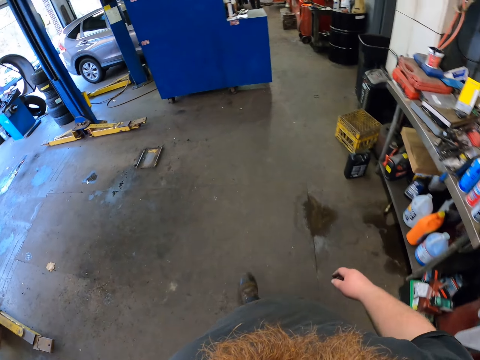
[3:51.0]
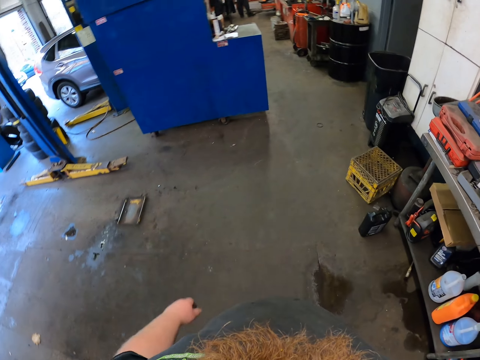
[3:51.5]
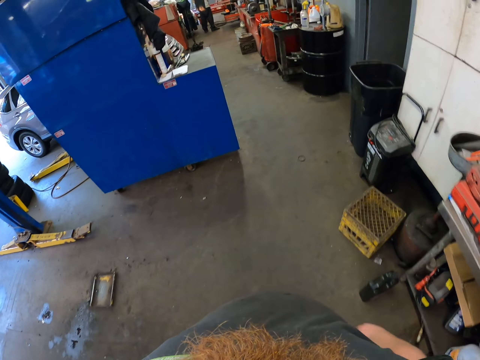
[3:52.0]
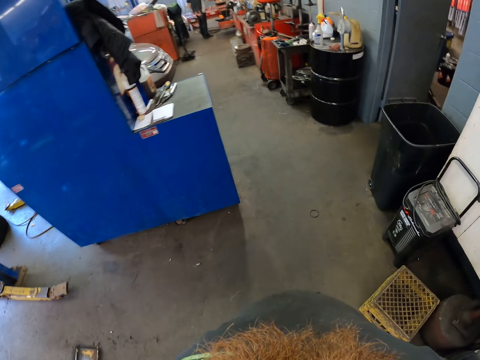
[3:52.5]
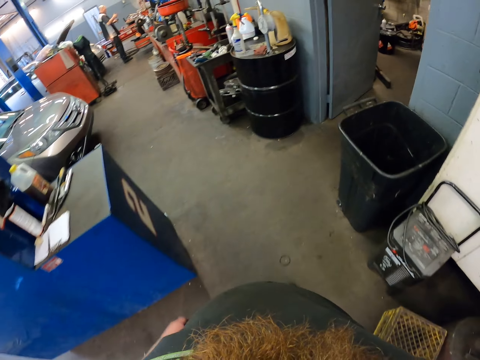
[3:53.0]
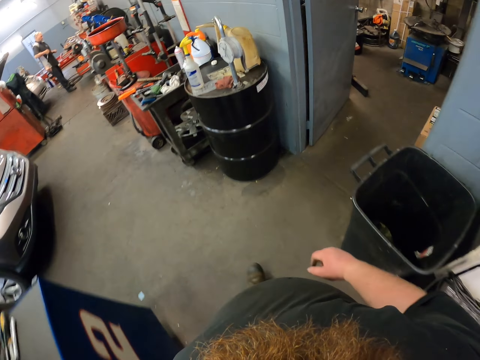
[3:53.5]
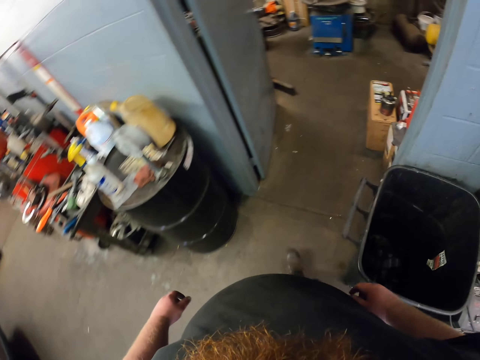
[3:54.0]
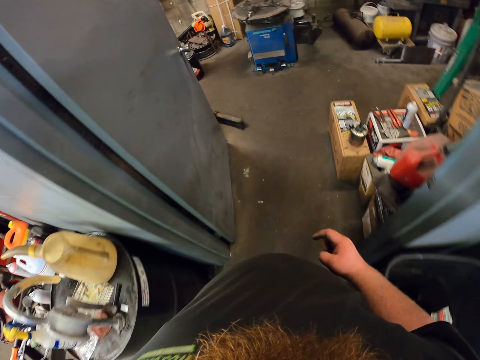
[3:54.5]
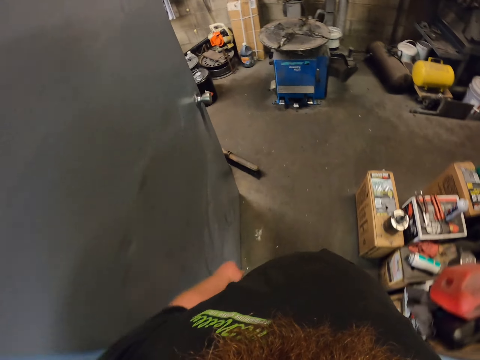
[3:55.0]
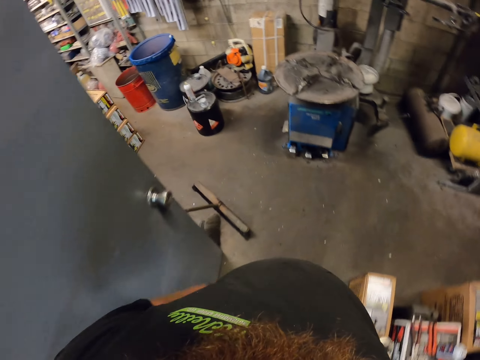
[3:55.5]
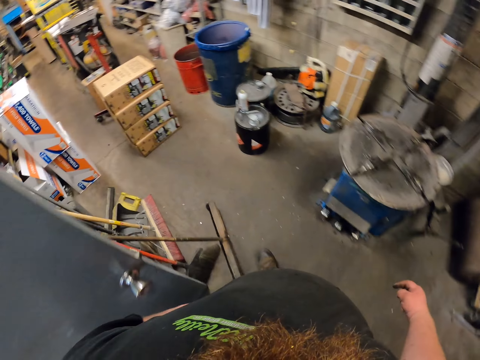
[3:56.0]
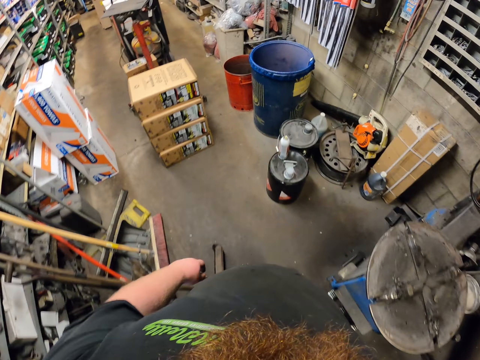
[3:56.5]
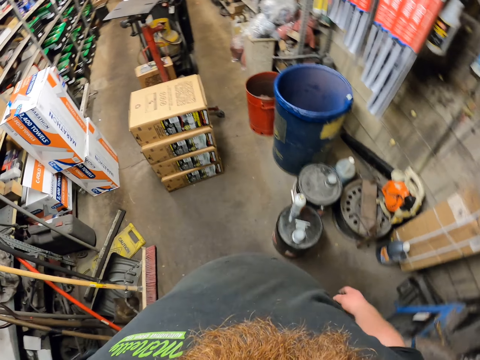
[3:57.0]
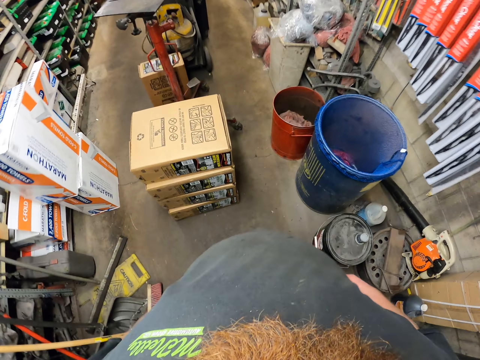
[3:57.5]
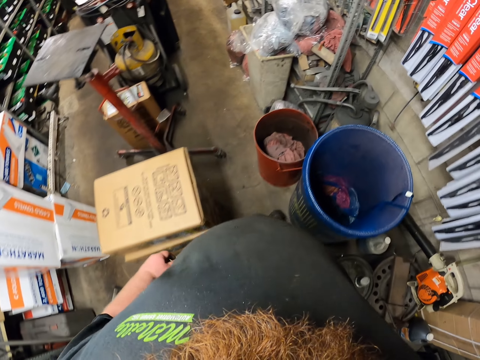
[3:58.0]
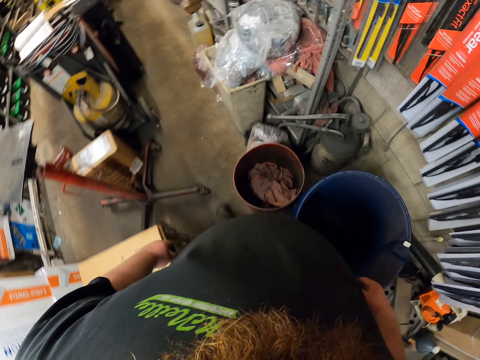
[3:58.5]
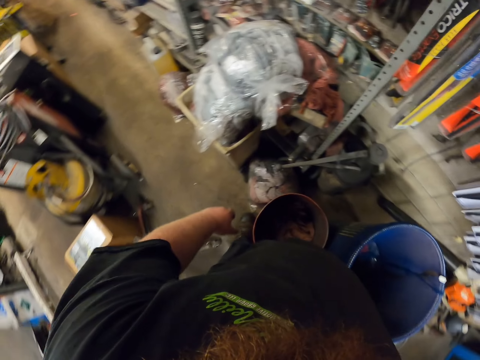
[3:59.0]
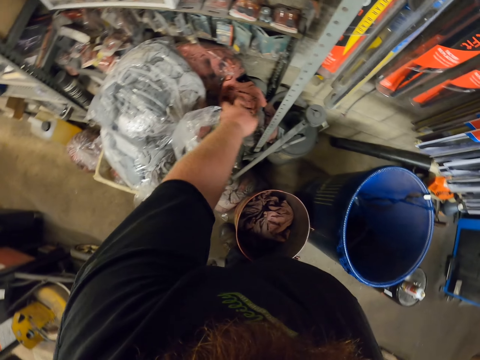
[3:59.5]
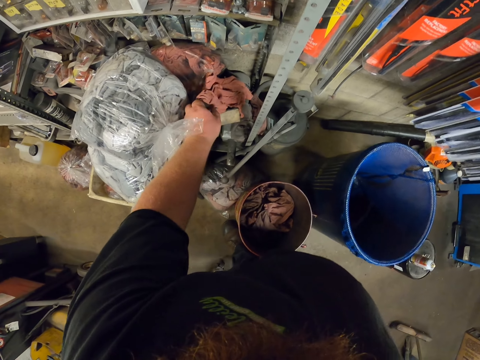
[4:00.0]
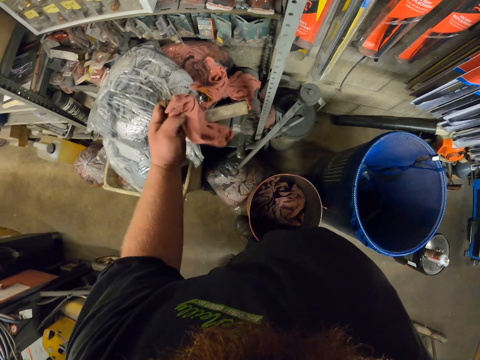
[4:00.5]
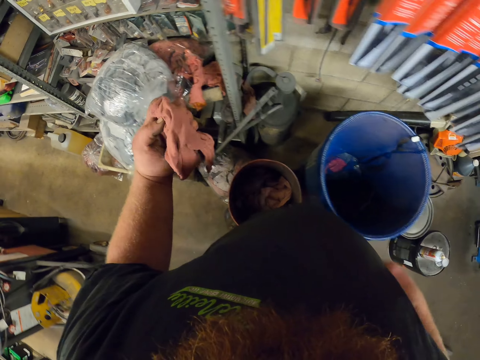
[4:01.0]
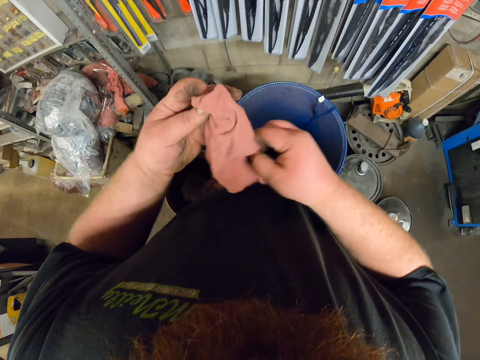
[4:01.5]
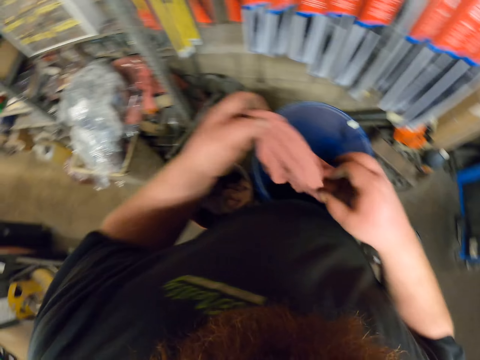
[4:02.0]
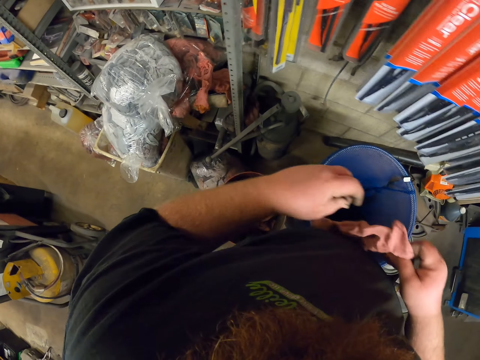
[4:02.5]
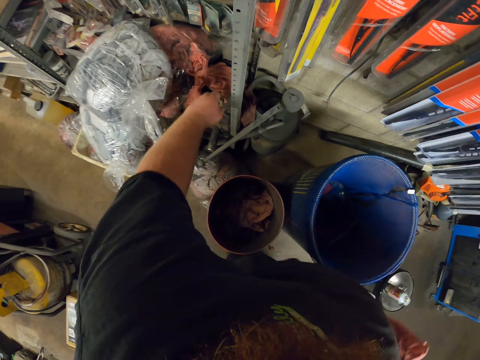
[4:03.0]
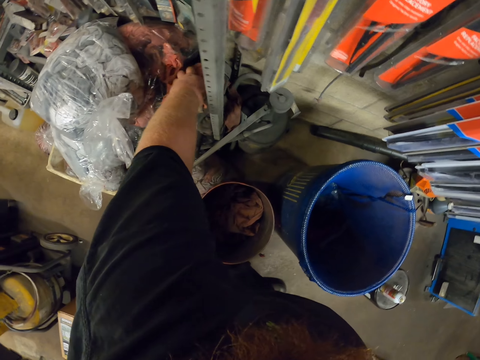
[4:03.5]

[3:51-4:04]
The camera wearer walks in the store room. They pick up pieces of cloth.

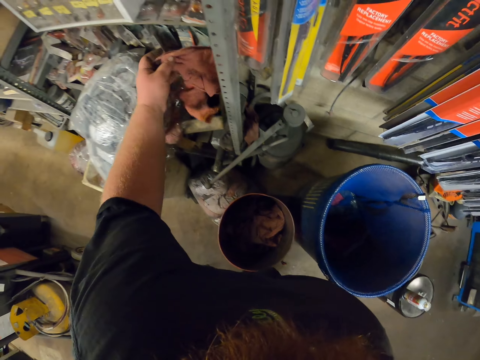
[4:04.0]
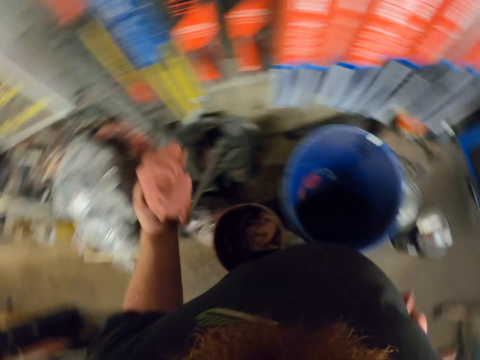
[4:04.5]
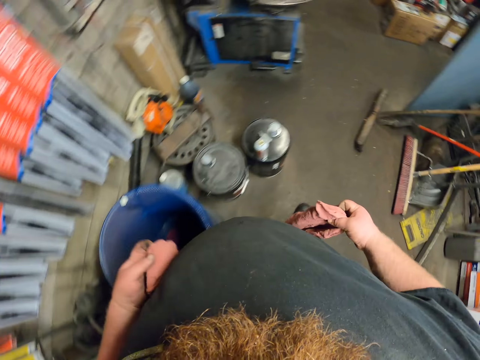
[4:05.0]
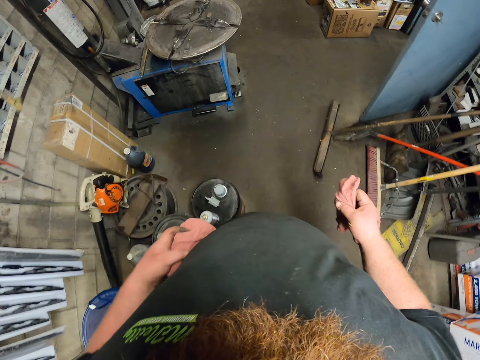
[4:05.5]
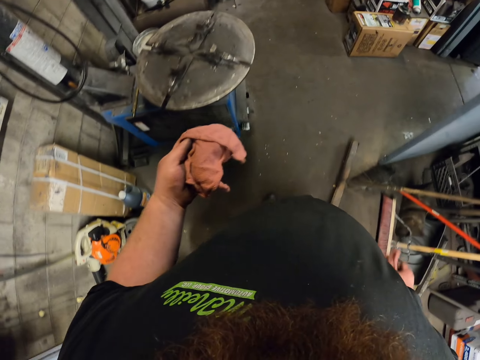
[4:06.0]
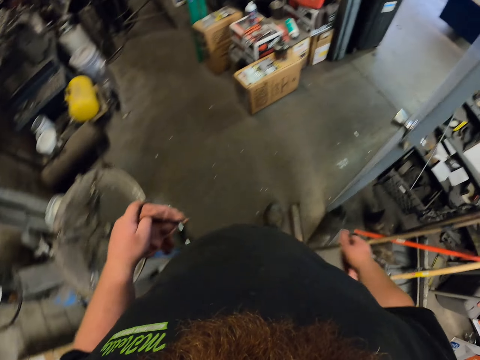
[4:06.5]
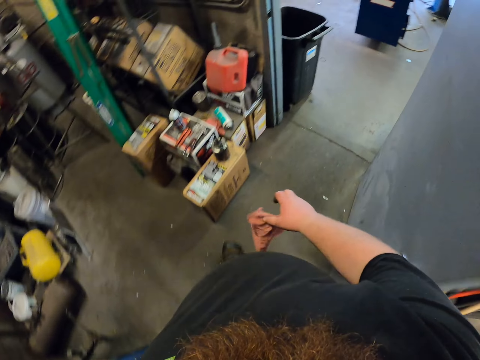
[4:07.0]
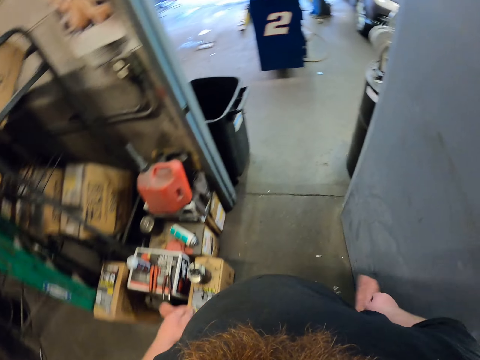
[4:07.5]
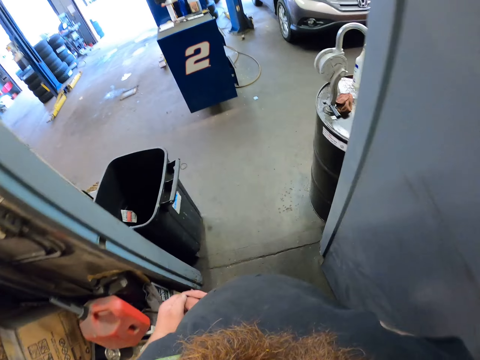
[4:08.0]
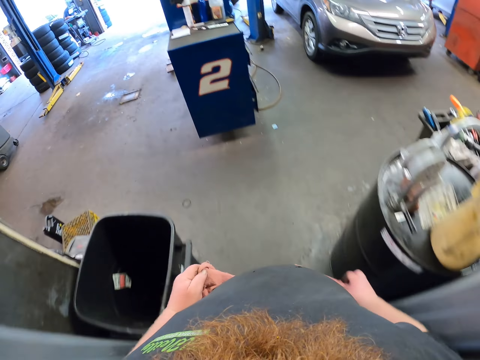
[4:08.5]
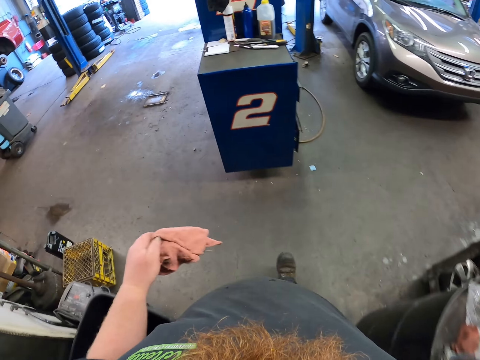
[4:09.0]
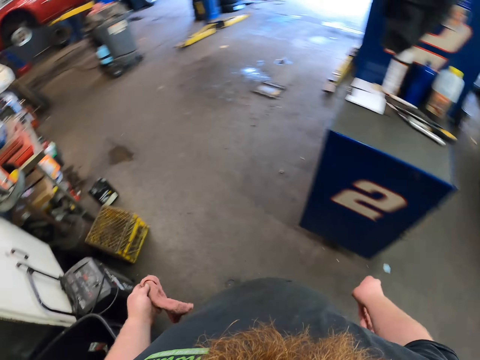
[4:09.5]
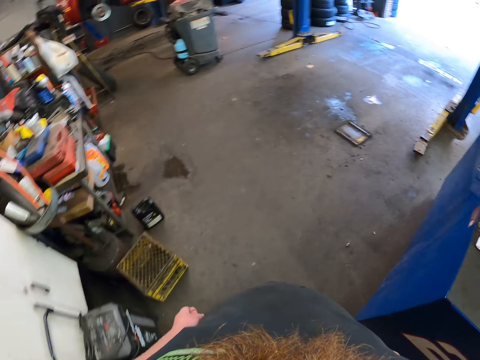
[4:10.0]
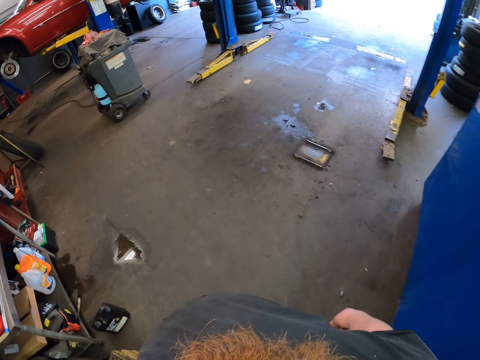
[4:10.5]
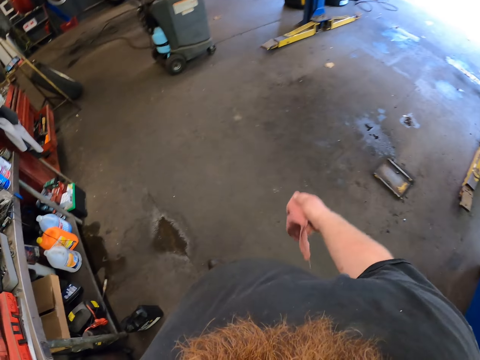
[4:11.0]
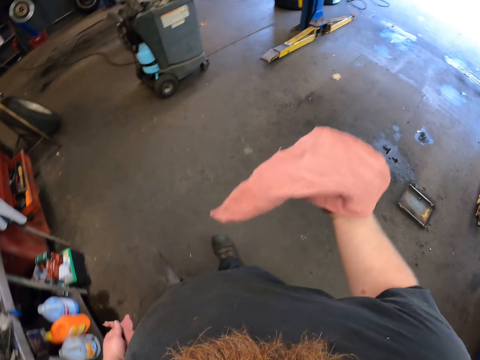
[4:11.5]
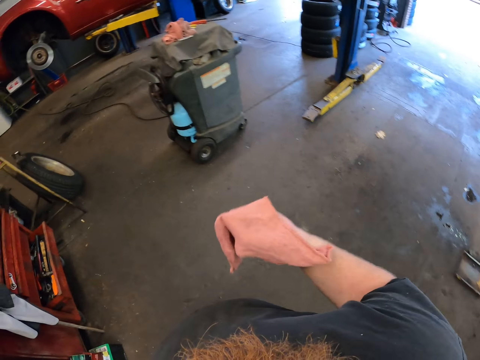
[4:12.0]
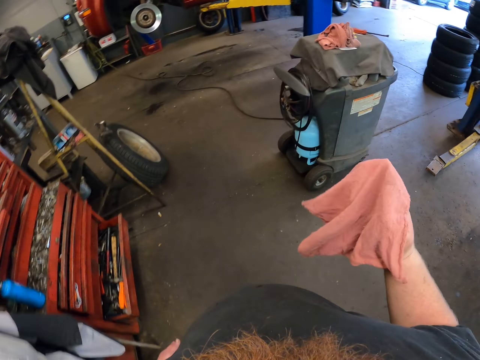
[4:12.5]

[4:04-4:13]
The camera wearer walks out of the store room.

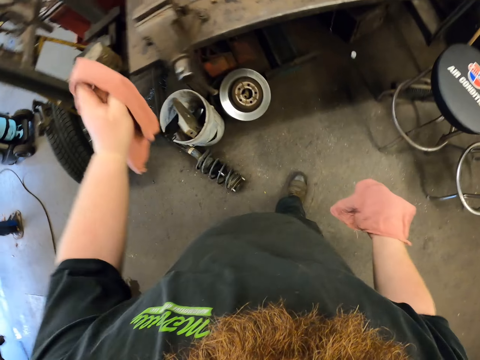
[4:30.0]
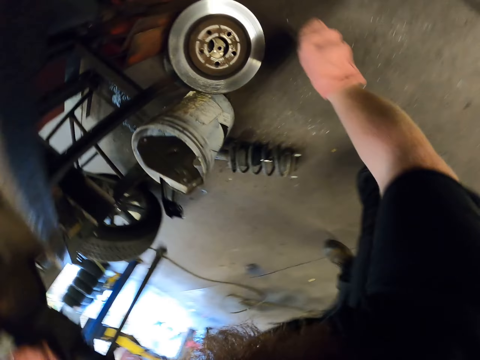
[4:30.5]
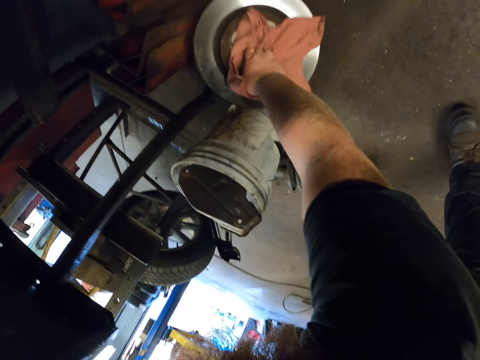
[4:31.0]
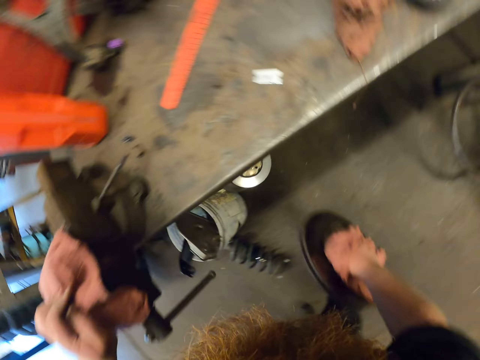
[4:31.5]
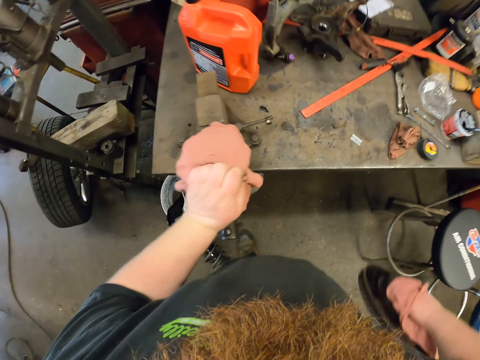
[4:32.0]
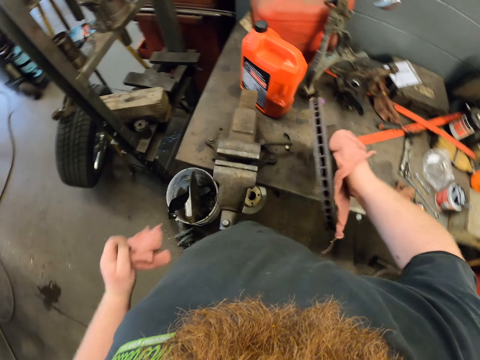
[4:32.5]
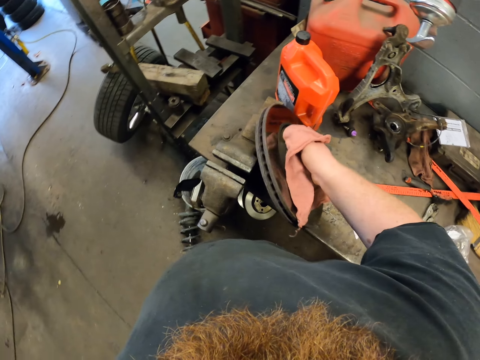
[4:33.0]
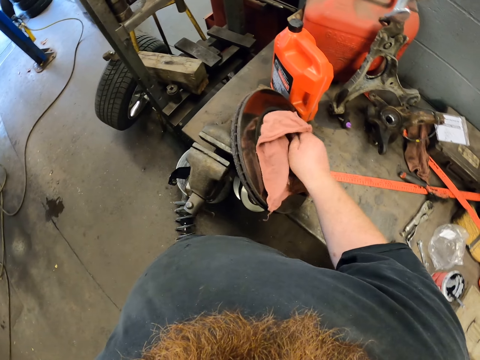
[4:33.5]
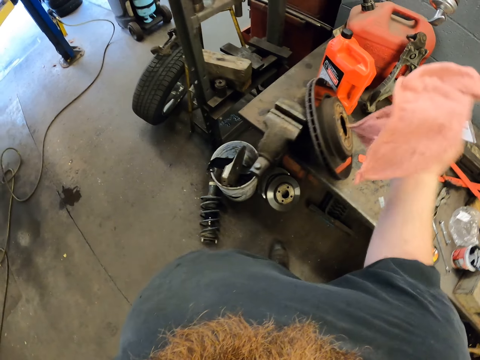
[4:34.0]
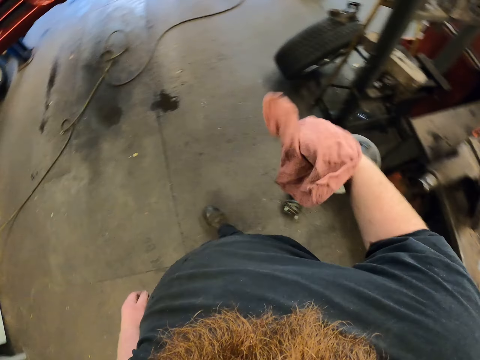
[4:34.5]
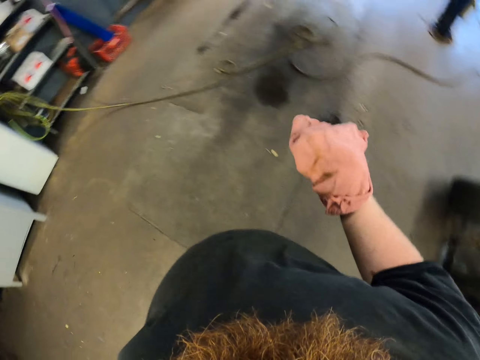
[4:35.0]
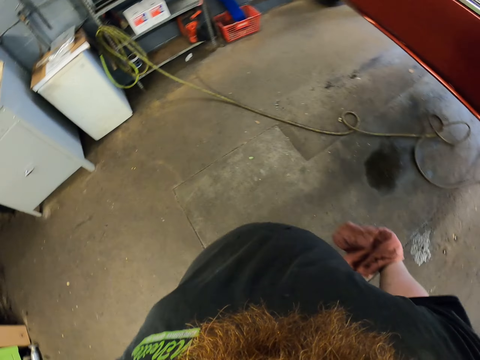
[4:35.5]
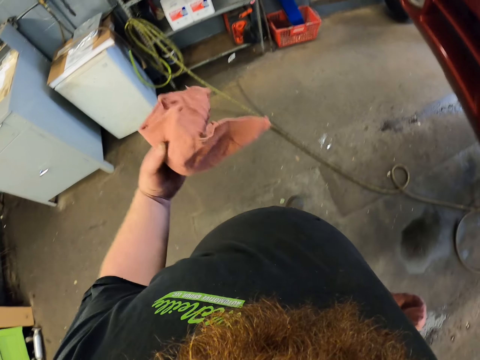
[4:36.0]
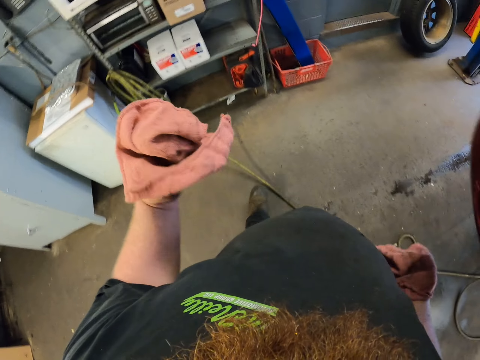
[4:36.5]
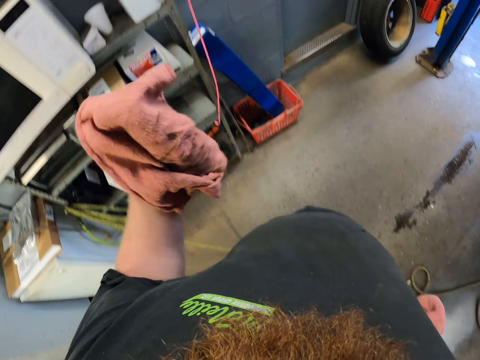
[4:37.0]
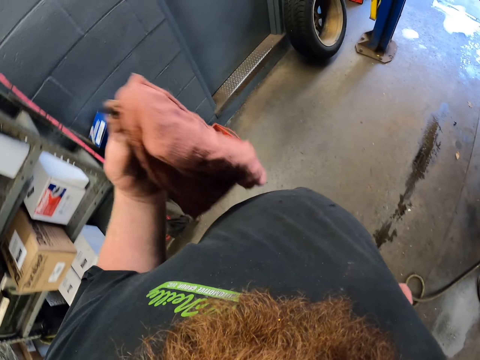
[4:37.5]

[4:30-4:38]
The camera wearer picks up the disc brake from the floor. They put the disc brake on the table. They walk in the workshop.
